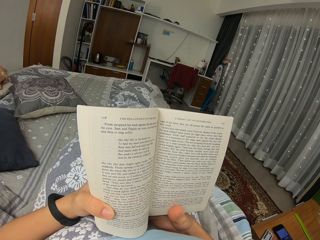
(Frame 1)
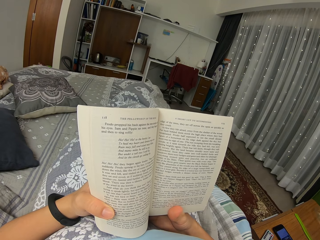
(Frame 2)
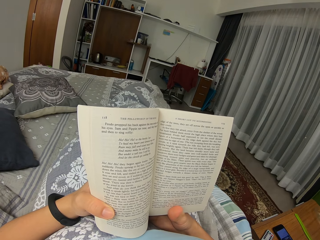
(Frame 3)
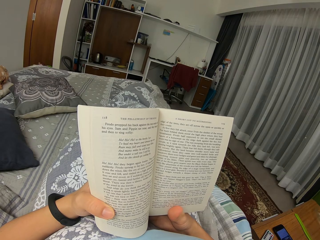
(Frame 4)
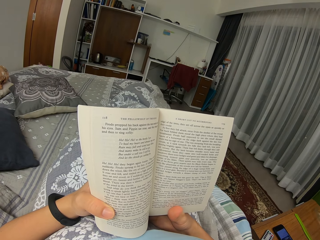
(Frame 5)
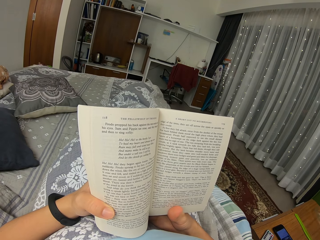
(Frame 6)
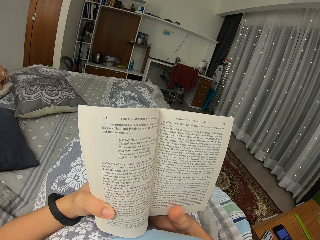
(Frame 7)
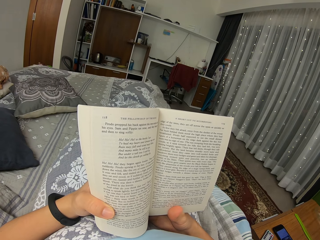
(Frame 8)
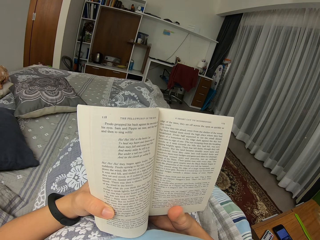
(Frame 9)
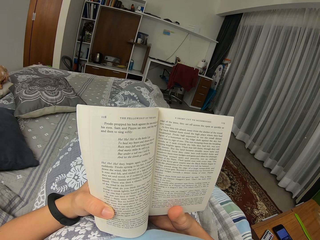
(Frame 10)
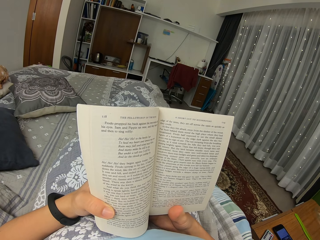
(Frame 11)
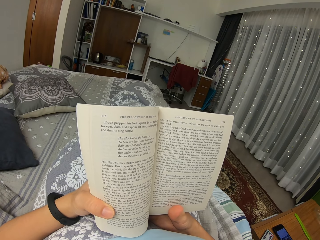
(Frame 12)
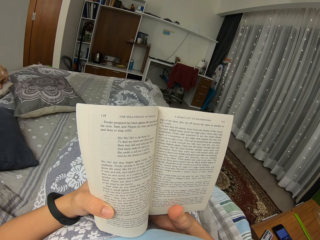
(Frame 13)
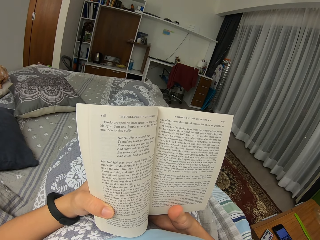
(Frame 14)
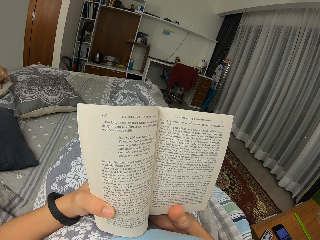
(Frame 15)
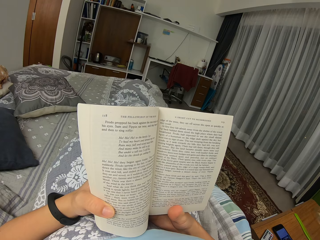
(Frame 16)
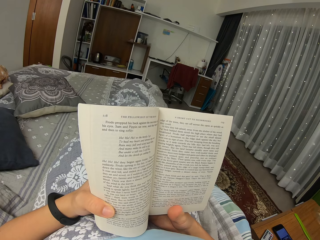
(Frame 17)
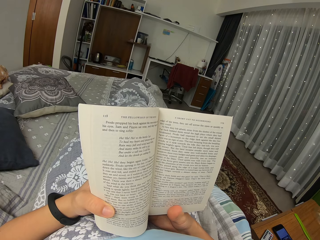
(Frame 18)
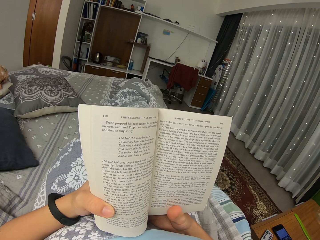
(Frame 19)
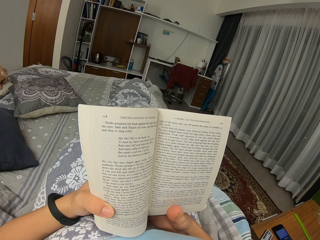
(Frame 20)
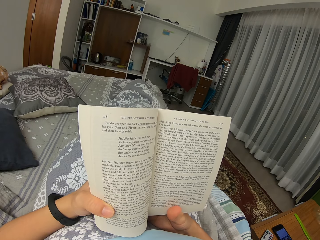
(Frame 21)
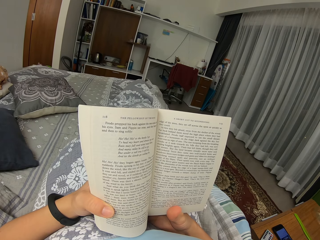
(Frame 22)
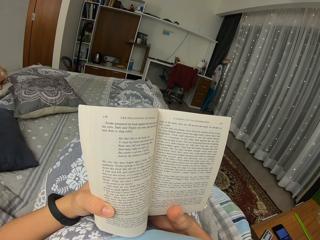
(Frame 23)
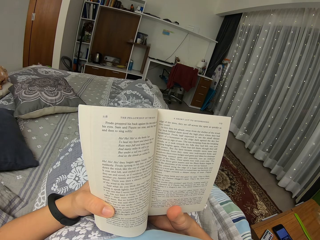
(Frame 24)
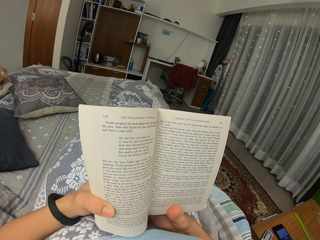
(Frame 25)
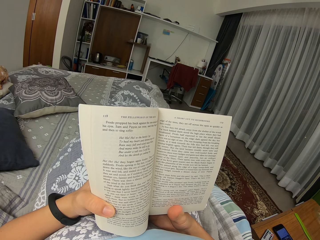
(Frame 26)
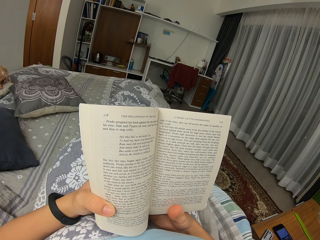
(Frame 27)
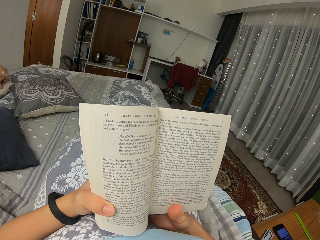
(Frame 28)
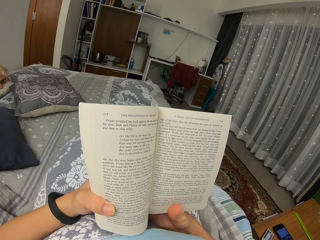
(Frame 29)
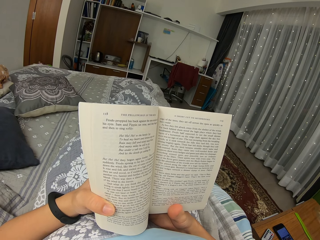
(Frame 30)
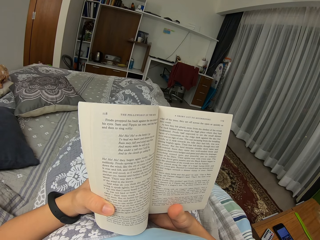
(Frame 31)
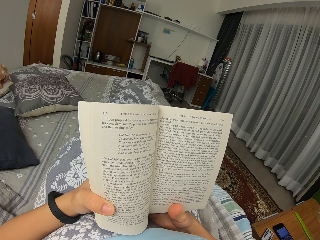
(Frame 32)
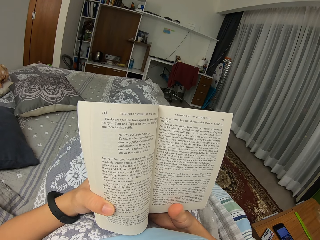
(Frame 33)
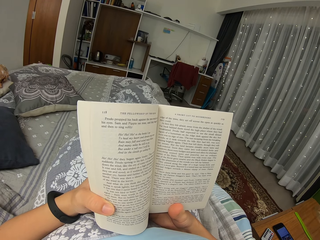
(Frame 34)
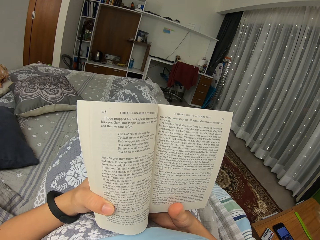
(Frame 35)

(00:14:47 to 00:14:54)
The camera wearer moves a leg.

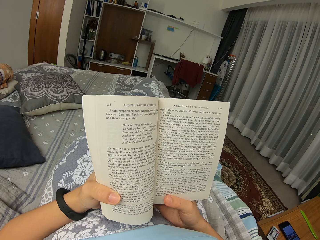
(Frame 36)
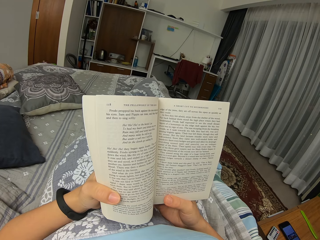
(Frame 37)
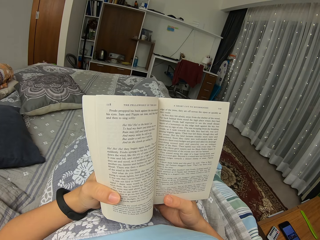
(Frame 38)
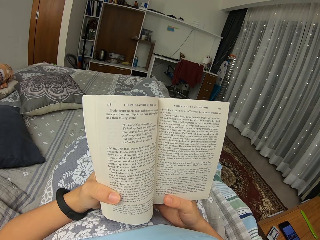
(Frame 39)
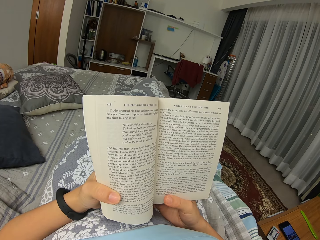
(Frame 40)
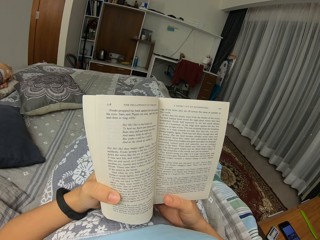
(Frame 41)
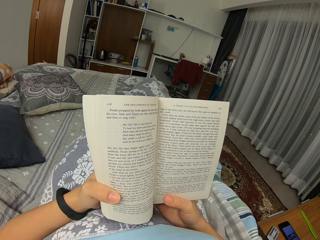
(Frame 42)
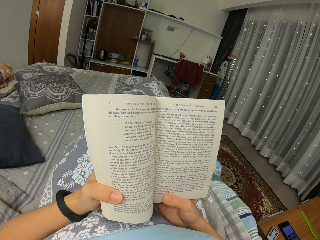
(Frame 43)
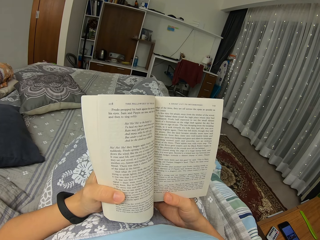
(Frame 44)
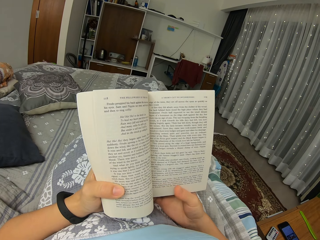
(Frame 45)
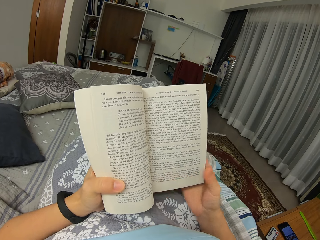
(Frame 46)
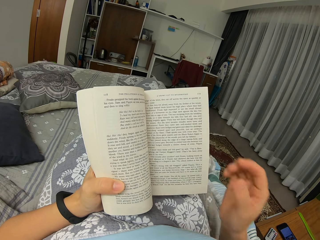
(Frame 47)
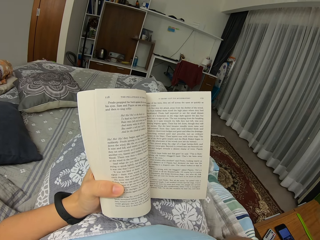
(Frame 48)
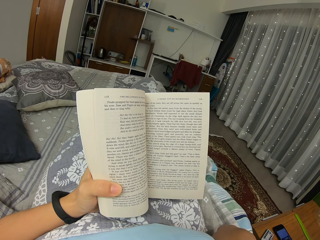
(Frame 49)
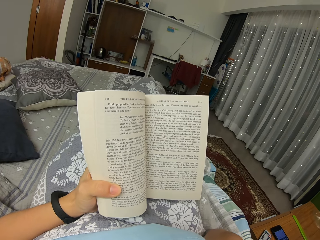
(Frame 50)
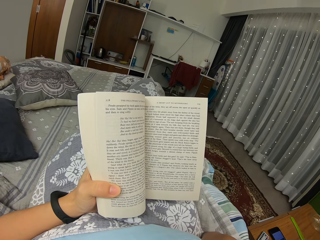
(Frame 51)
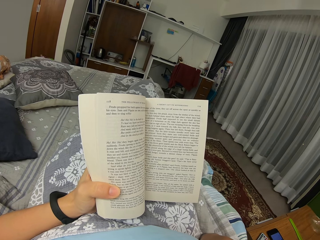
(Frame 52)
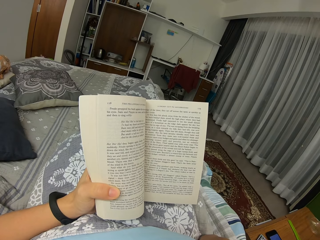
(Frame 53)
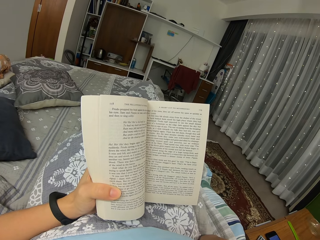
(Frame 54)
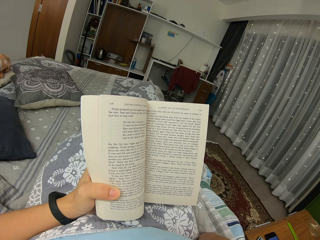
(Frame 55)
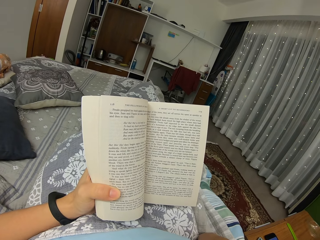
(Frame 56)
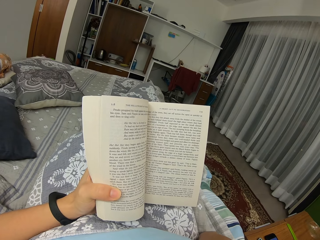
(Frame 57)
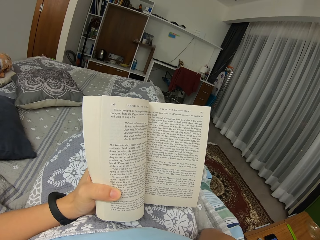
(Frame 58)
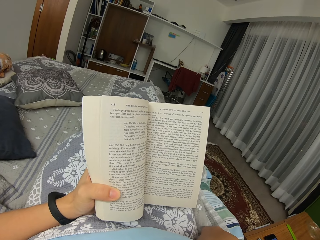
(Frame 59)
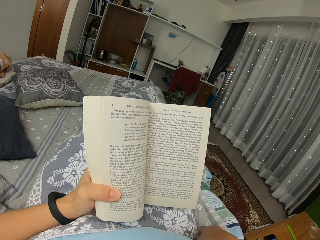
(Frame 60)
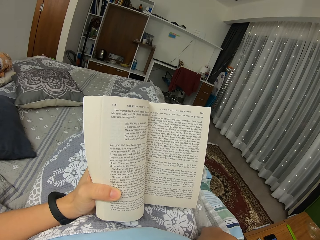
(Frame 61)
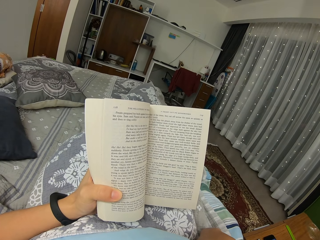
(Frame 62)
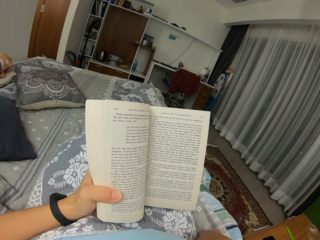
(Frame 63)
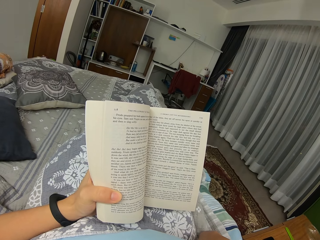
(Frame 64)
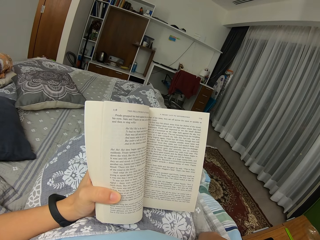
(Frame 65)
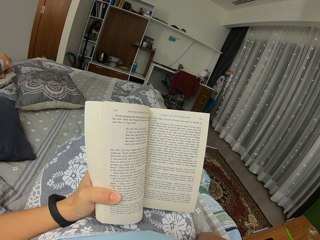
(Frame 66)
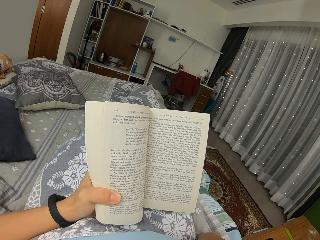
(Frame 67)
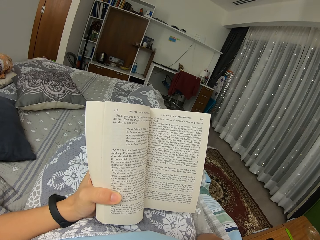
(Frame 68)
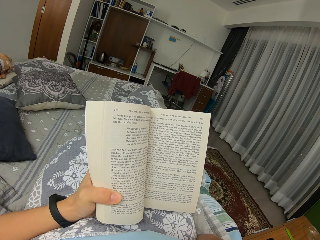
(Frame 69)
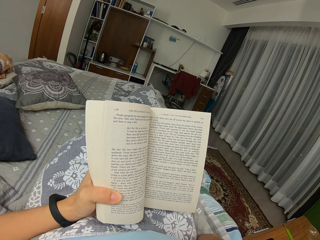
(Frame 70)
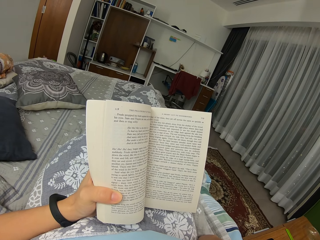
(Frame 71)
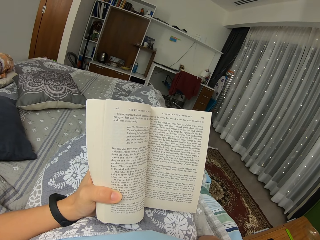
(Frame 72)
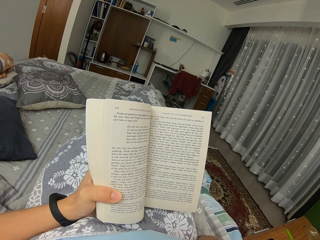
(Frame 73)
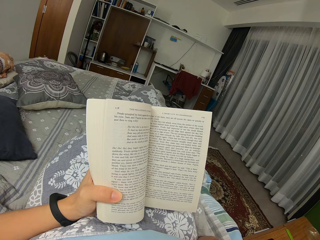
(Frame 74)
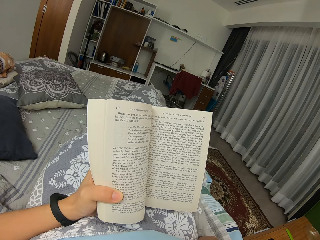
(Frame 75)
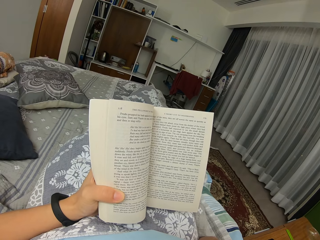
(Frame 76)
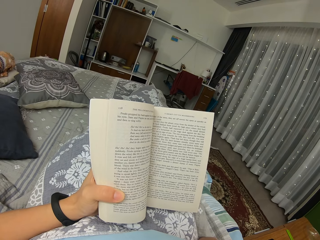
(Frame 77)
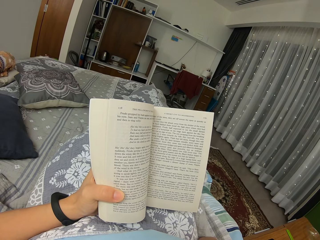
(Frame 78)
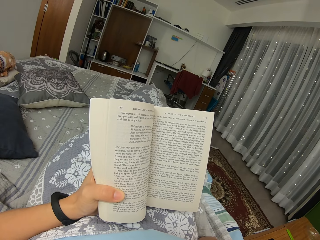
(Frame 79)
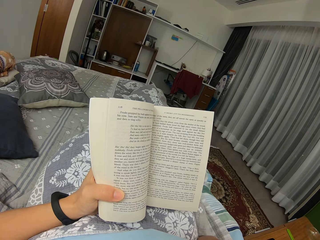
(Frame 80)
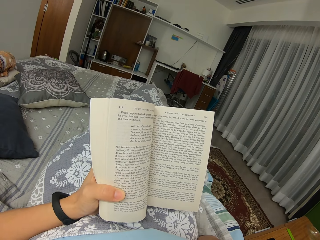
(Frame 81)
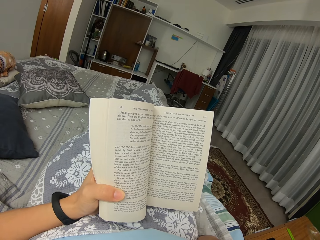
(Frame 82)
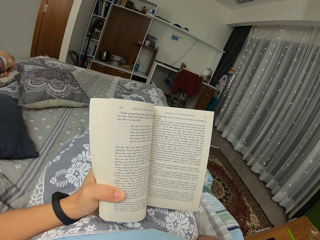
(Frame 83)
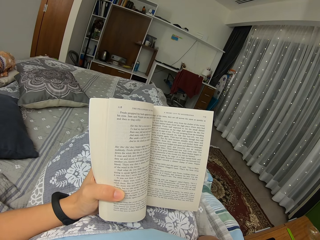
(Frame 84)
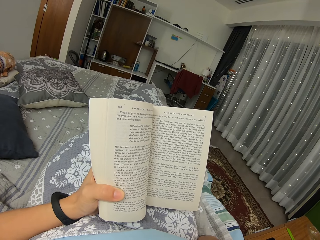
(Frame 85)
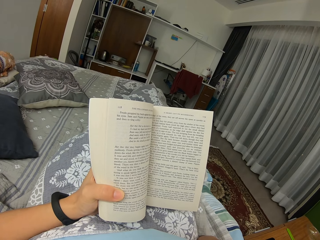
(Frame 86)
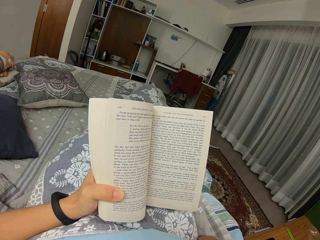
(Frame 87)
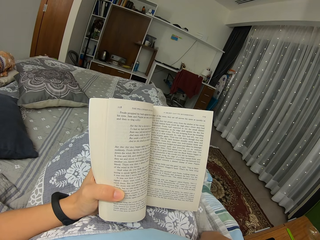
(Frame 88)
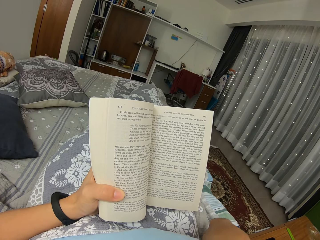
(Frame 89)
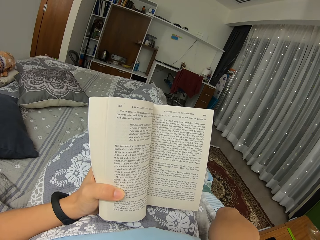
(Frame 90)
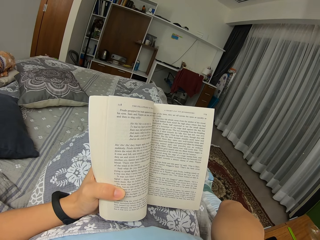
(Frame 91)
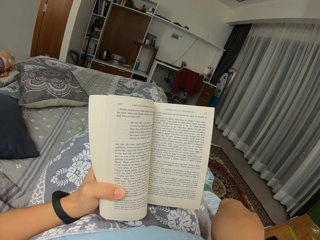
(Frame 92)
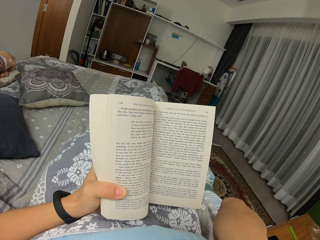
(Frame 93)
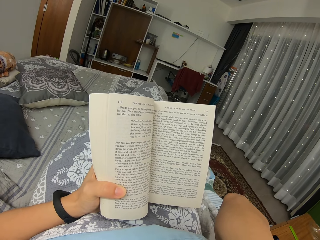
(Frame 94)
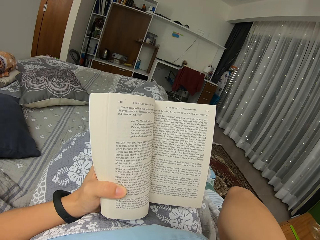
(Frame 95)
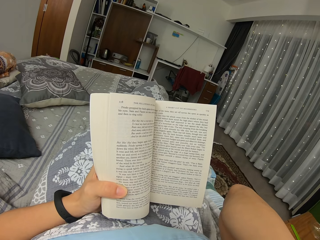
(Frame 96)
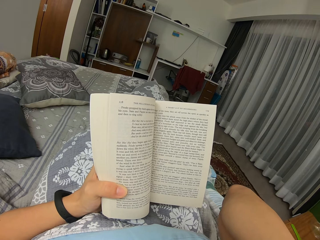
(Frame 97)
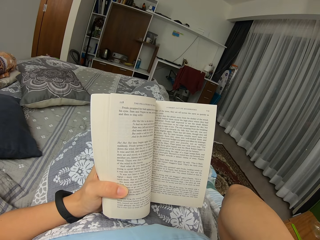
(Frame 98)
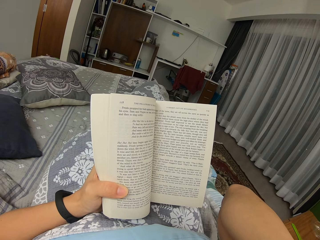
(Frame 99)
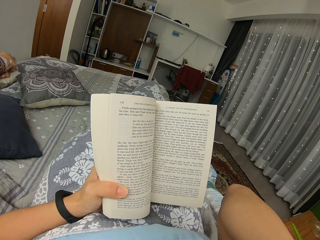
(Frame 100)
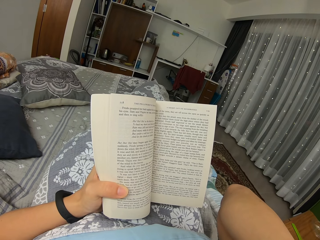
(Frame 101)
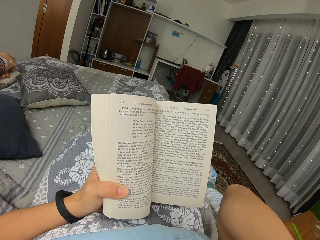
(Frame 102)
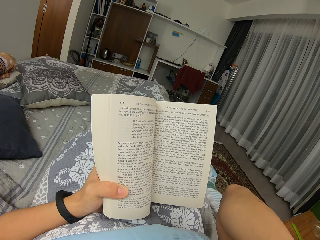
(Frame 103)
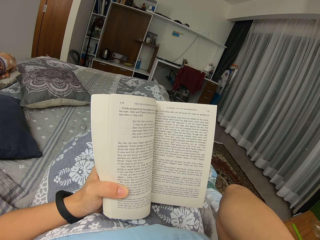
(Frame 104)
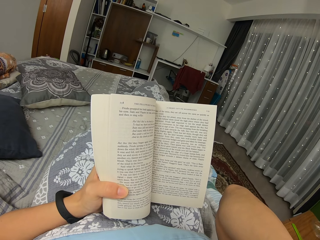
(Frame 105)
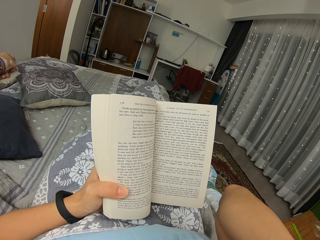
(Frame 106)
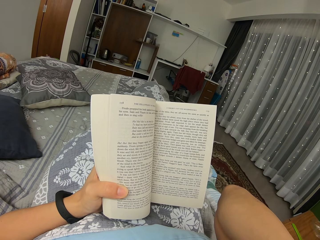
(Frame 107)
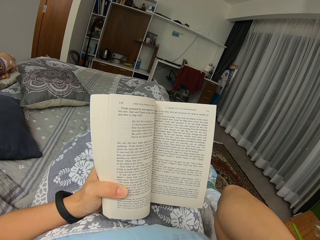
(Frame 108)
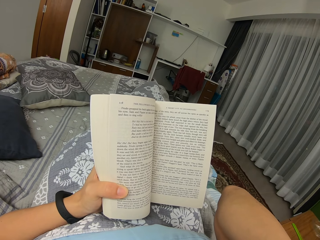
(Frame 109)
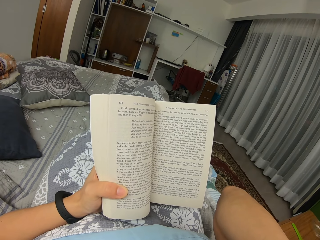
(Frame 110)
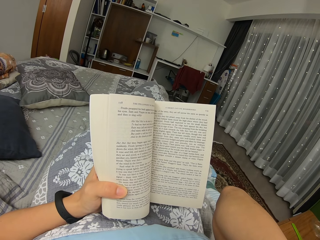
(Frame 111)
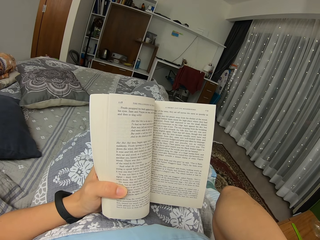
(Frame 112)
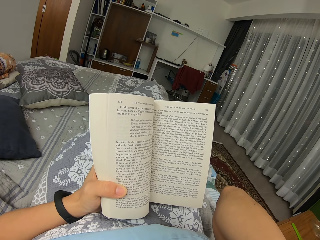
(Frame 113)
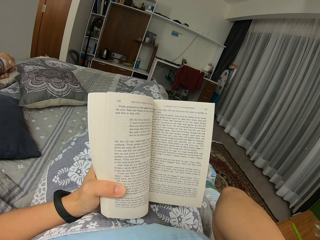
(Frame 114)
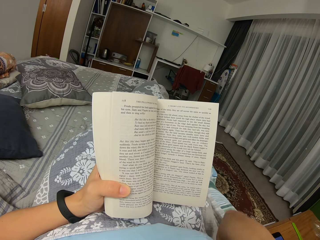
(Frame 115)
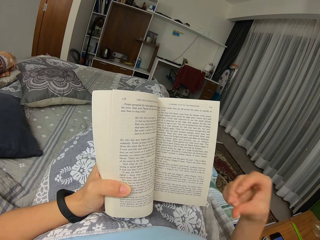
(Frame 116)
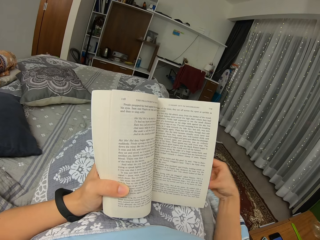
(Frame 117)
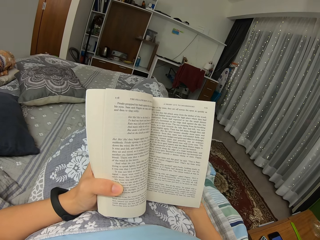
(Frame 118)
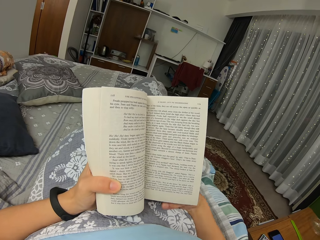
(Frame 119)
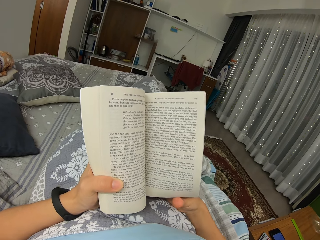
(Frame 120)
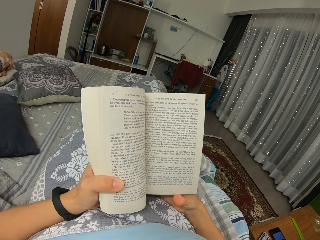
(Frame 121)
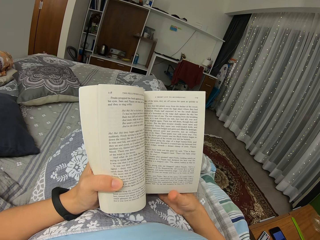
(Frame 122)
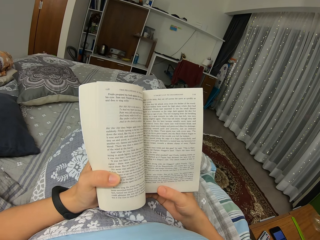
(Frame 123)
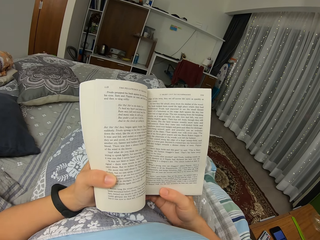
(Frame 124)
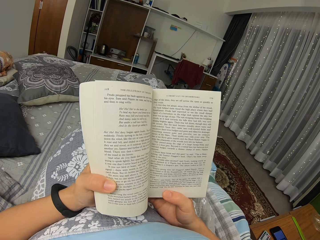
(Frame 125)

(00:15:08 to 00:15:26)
The camera wearer moves an arm. They touch their face and read the book. They lower the arm.
